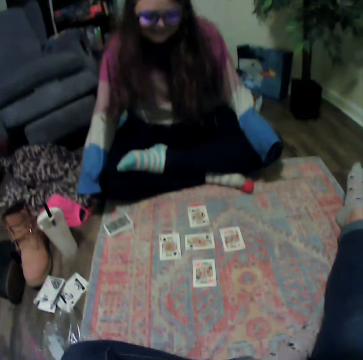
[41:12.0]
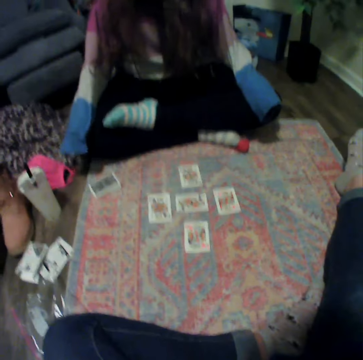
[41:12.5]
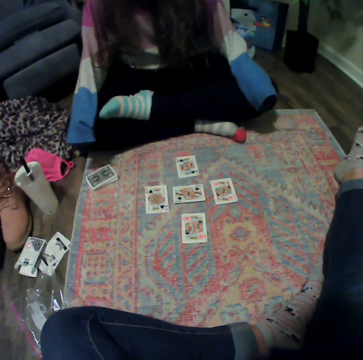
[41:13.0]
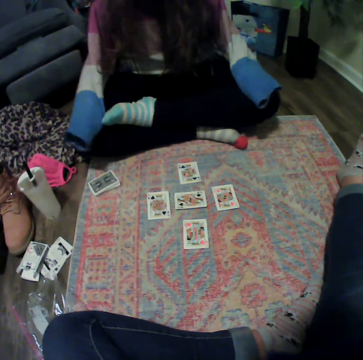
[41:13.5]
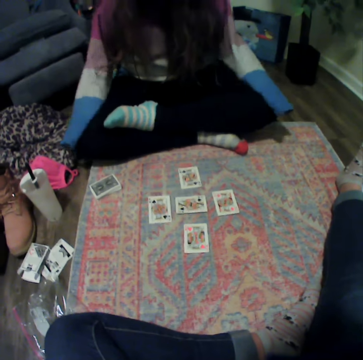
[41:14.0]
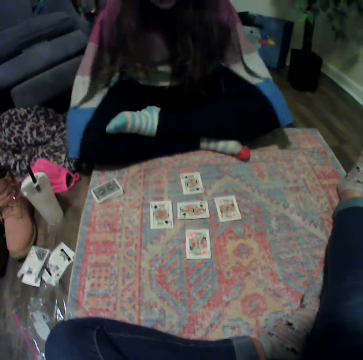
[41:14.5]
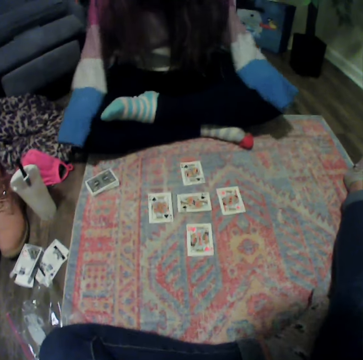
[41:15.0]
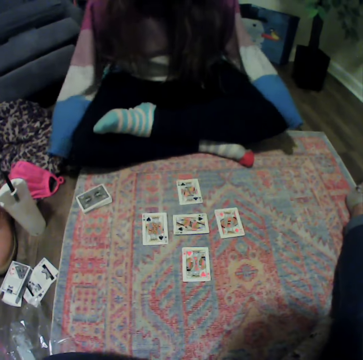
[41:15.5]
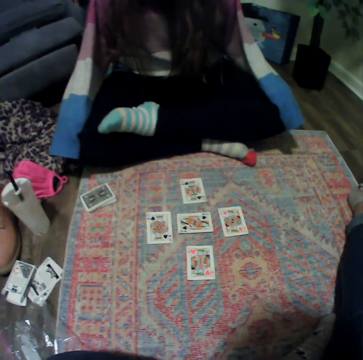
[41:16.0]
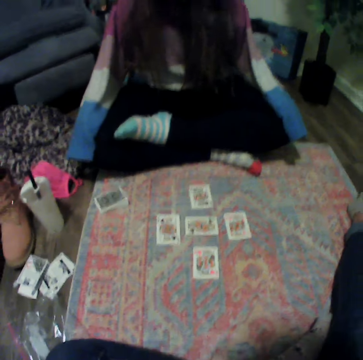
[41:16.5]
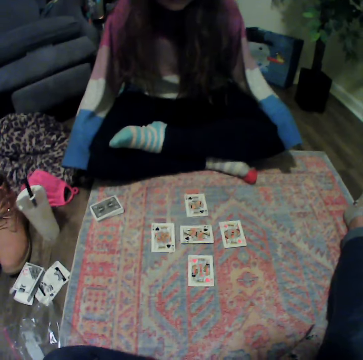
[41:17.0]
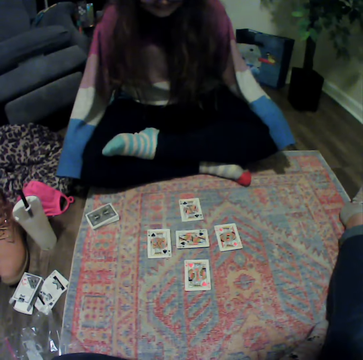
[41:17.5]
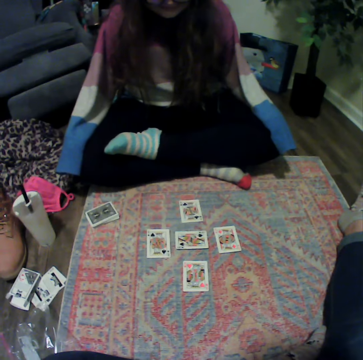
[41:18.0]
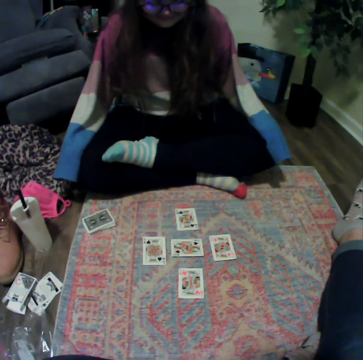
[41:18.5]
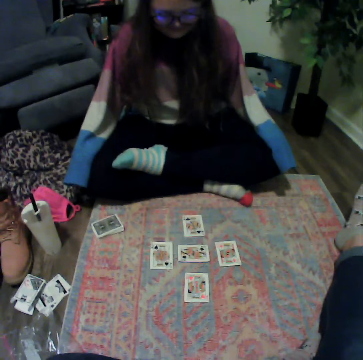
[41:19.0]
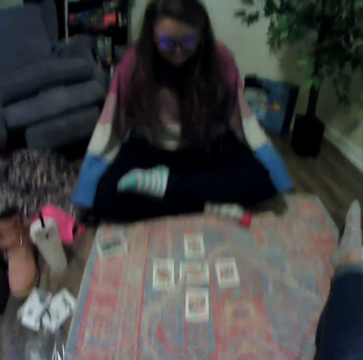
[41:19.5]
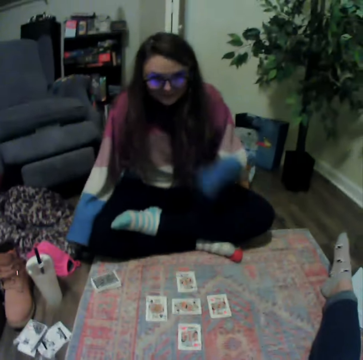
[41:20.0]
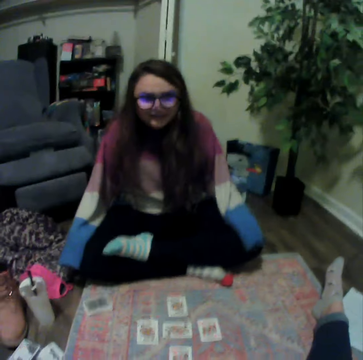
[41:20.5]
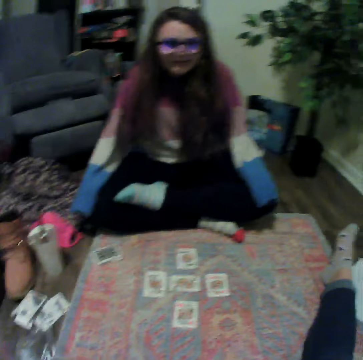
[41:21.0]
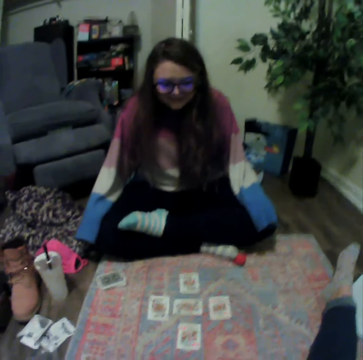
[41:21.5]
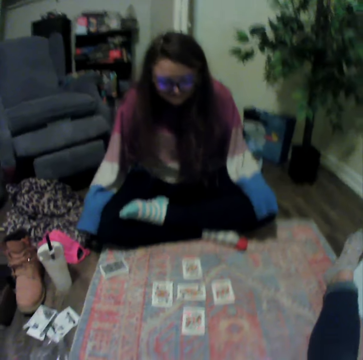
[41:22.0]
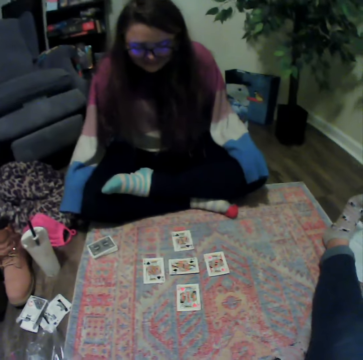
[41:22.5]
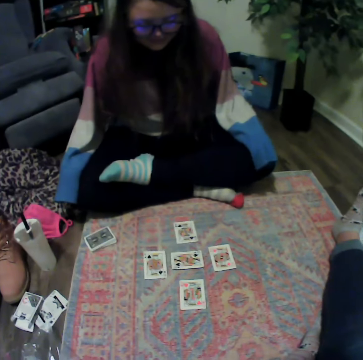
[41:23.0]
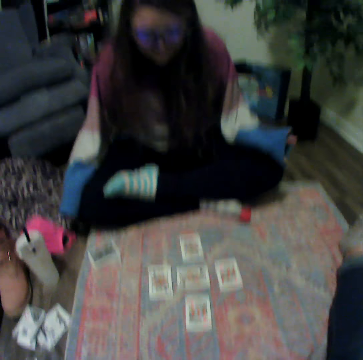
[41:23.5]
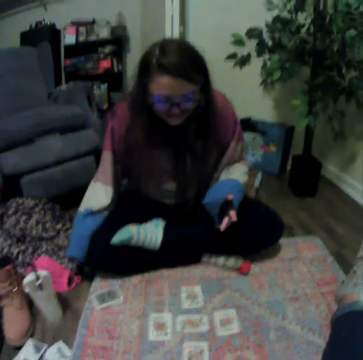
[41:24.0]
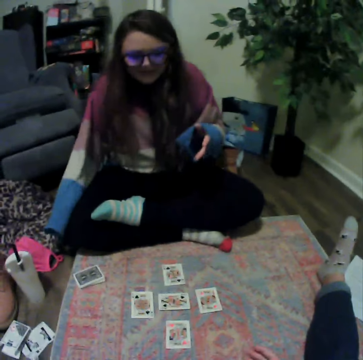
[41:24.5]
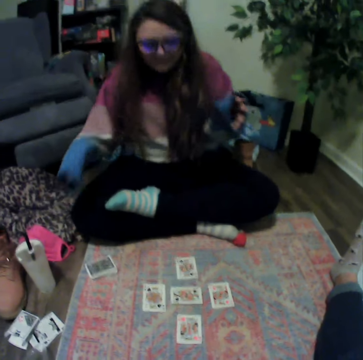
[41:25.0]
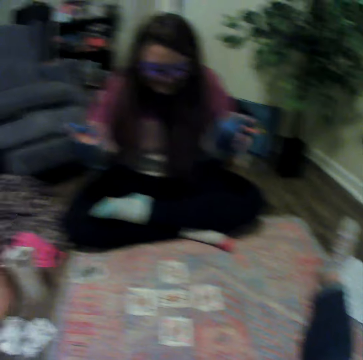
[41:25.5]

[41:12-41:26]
A lady talks with the camera wearer.

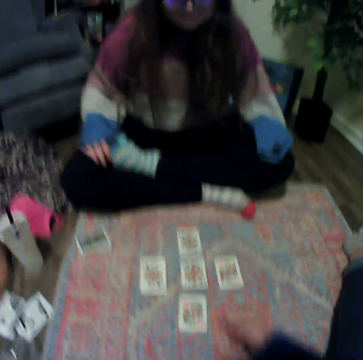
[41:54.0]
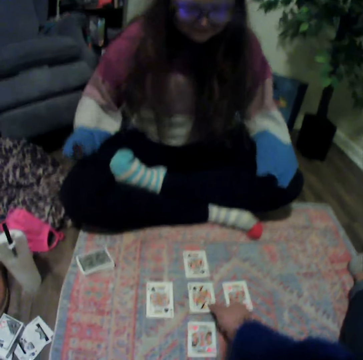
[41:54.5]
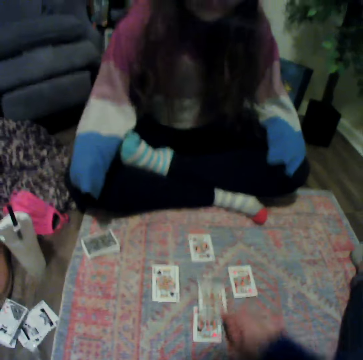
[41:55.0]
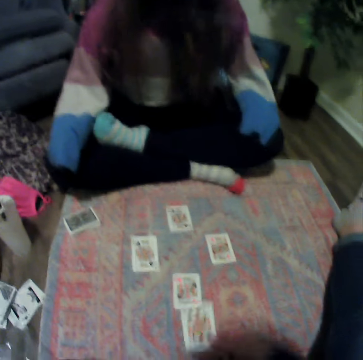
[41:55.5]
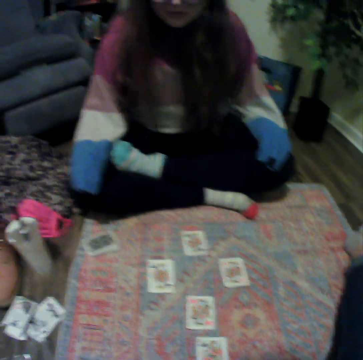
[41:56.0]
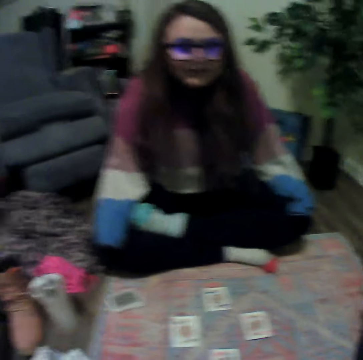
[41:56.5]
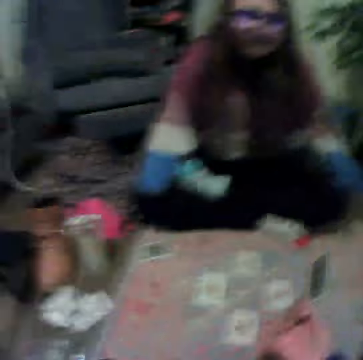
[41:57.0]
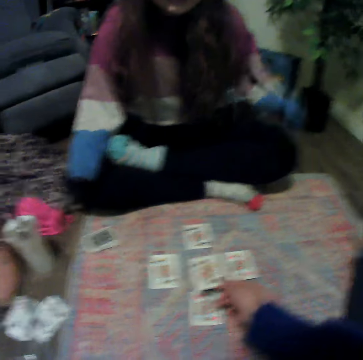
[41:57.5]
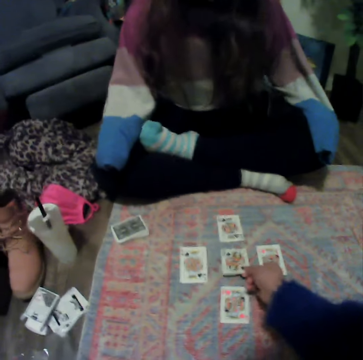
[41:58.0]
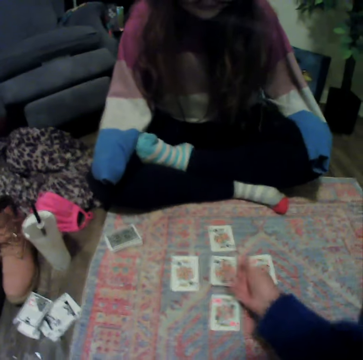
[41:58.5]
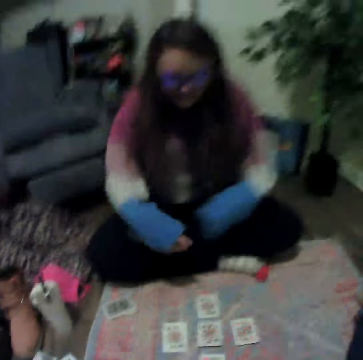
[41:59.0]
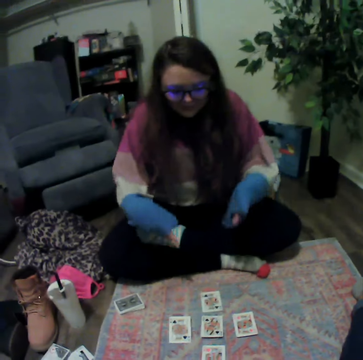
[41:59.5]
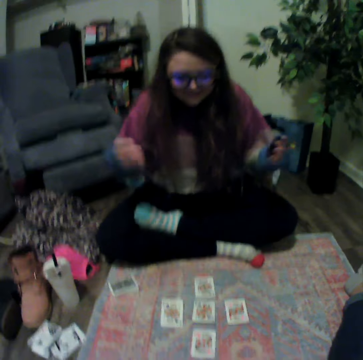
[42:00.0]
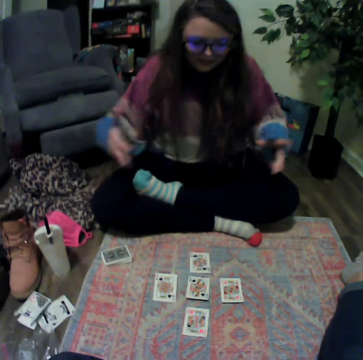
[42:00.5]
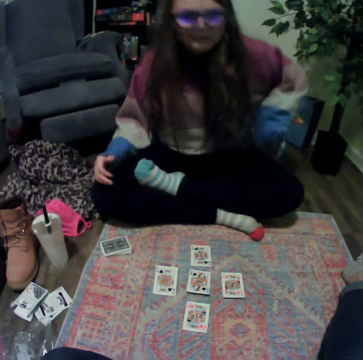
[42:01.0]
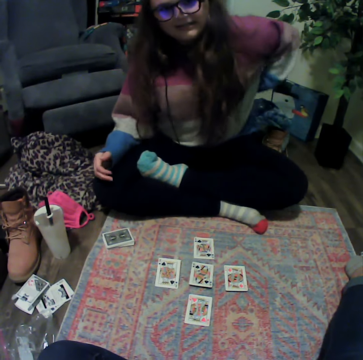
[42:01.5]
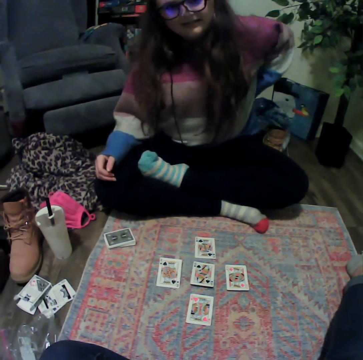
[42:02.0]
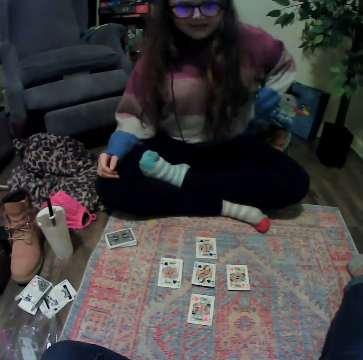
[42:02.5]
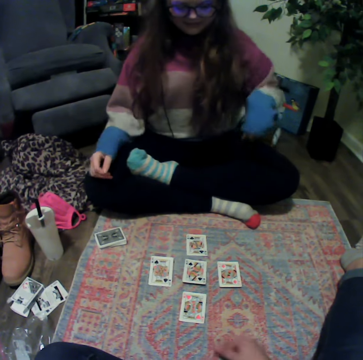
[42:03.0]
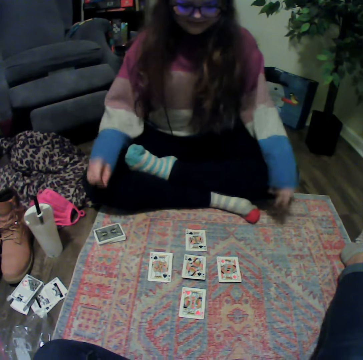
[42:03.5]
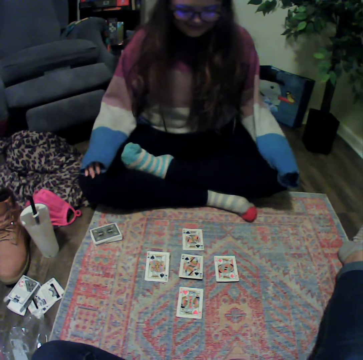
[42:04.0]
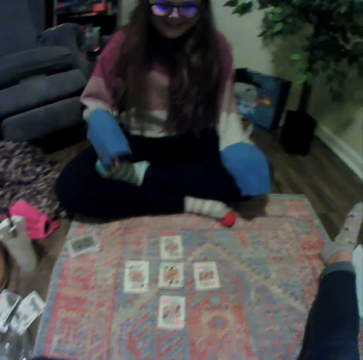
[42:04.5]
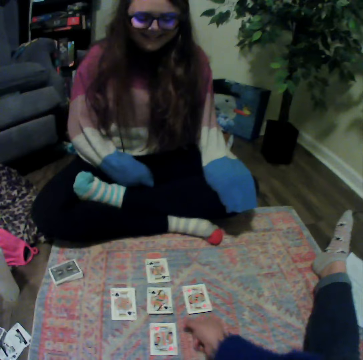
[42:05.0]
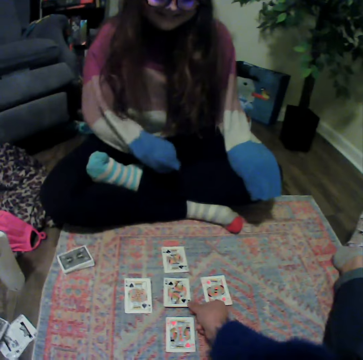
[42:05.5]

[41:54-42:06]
The camera wearer picks up the card. They place the card on the mat. They talk with a lady.

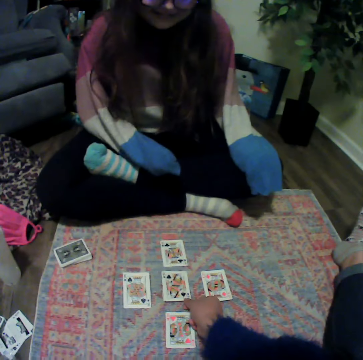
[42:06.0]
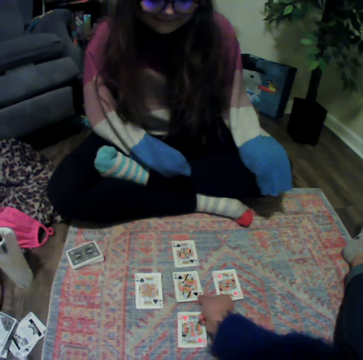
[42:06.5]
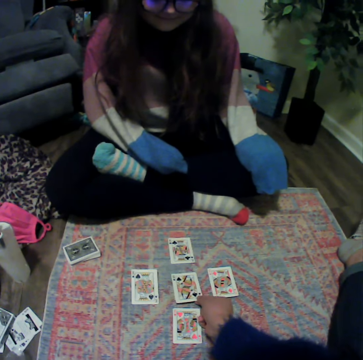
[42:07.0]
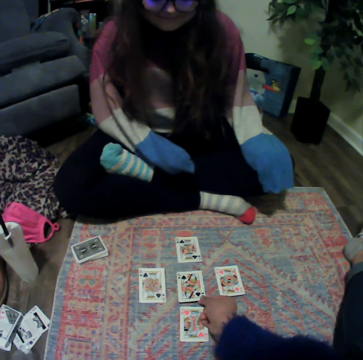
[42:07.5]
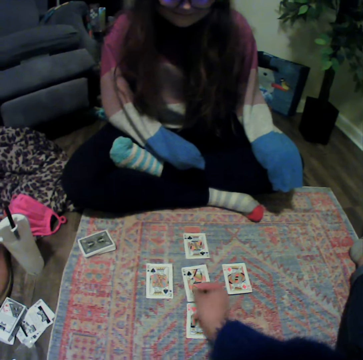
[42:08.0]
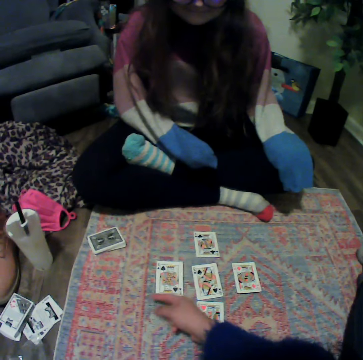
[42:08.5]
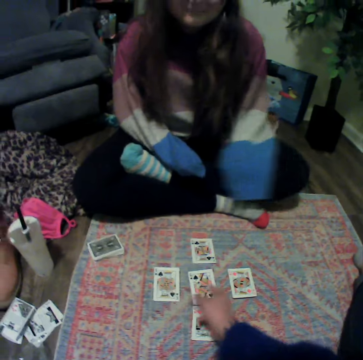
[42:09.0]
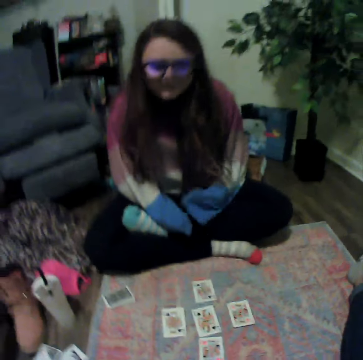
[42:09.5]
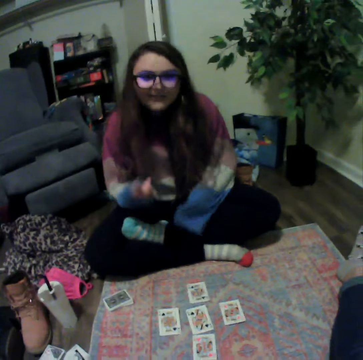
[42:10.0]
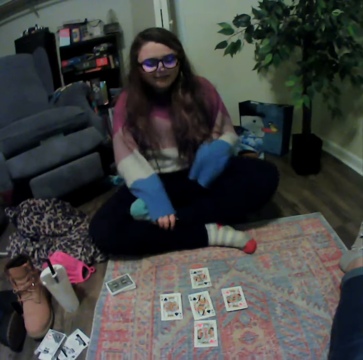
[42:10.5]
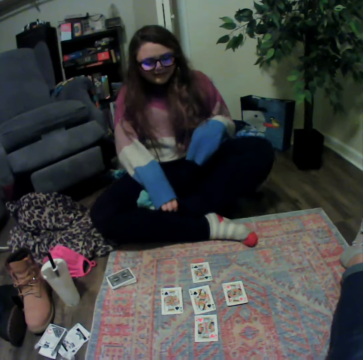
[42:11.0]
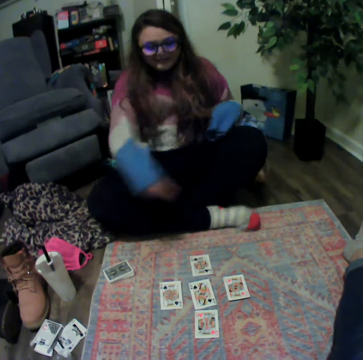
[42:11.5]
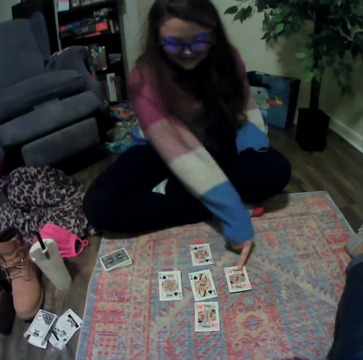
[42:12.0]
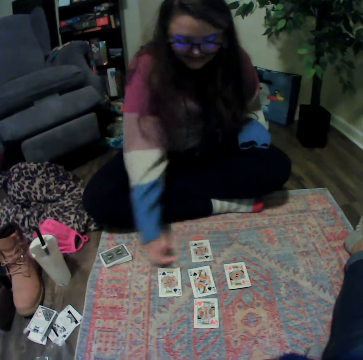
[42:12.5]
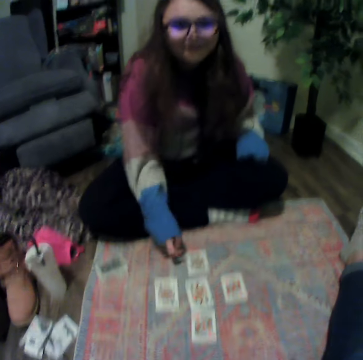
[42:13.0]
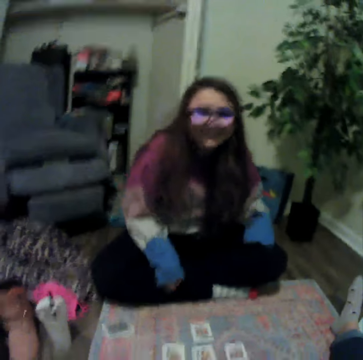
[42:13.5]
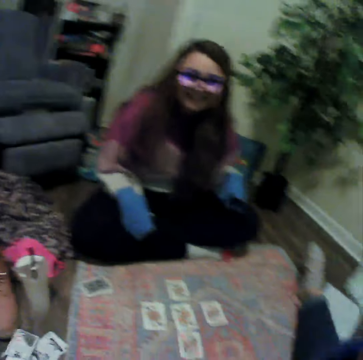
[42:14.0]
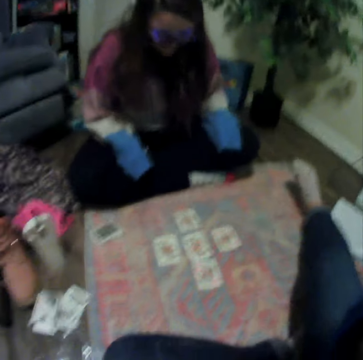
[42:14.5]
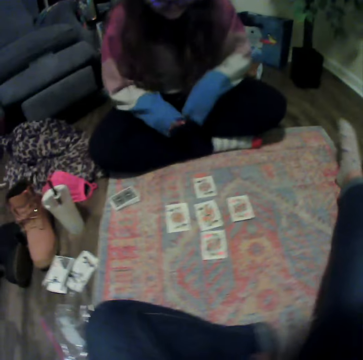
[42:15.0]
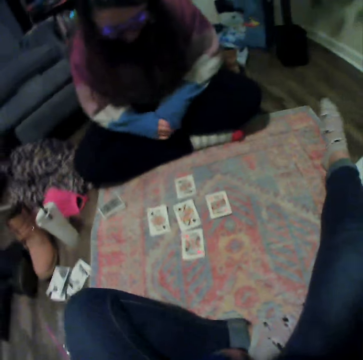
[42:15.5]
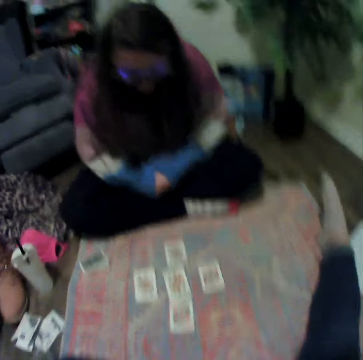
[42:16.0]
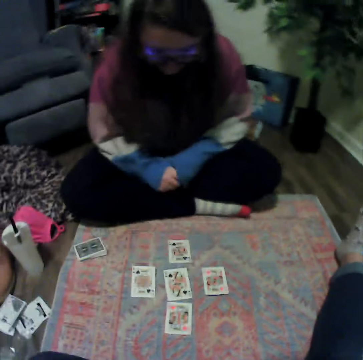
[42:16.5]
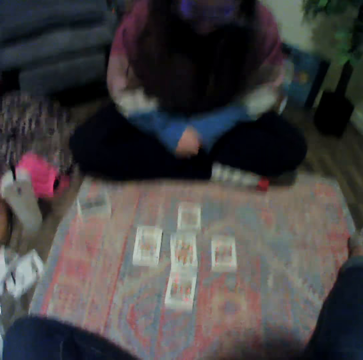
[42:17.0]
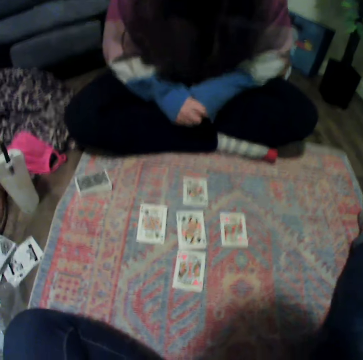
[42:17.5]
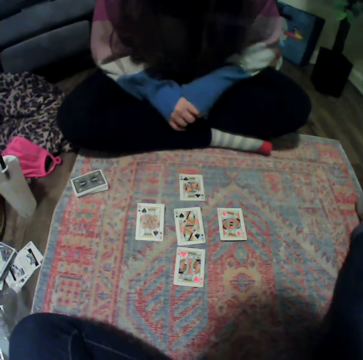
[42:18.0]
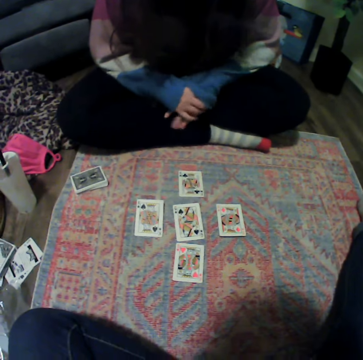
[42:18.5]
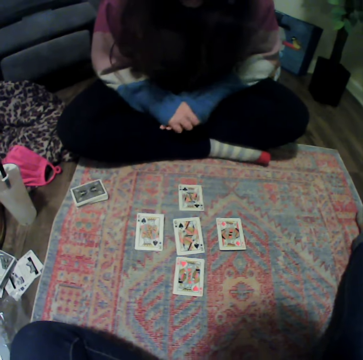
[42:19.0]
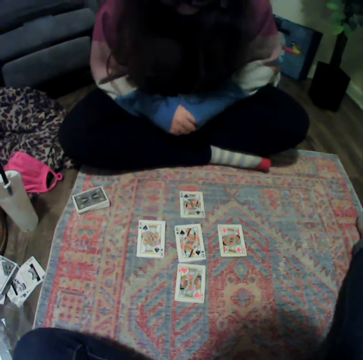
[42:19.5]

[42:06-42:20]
The camera wearer touches the card. They talk with a lady. The lady points at the cards. The camera wearer talks with the lady.
